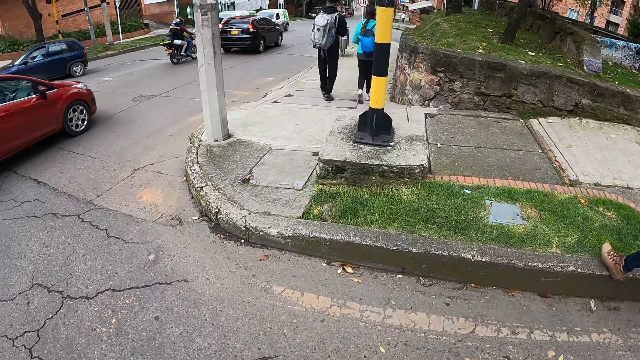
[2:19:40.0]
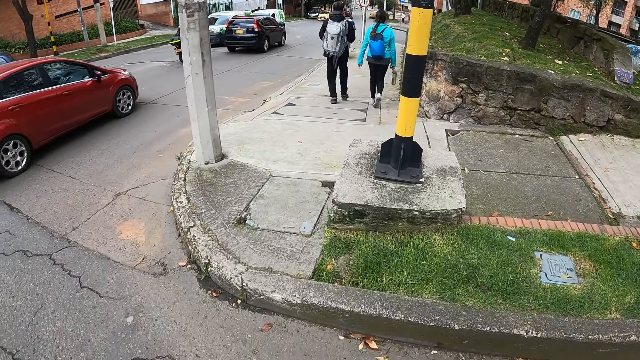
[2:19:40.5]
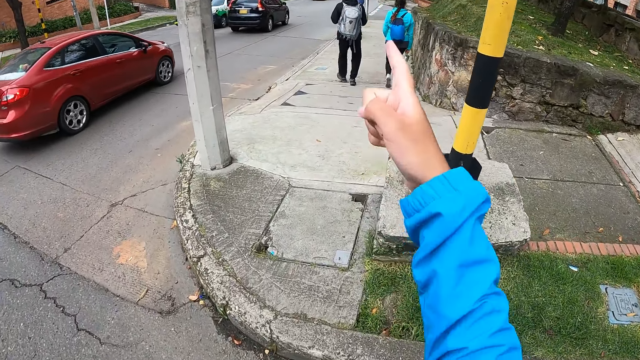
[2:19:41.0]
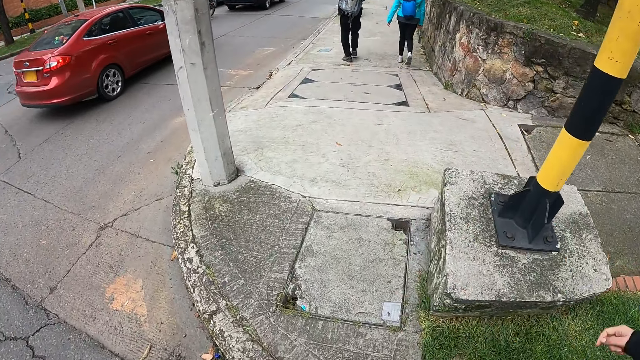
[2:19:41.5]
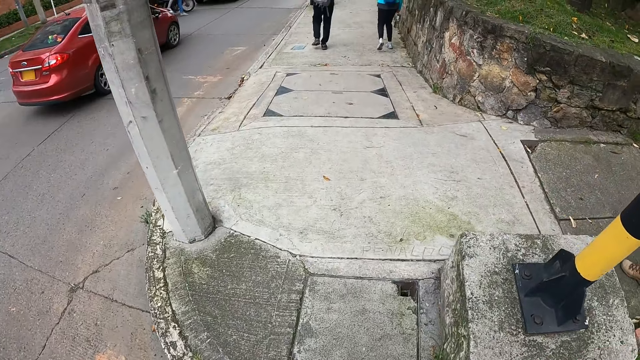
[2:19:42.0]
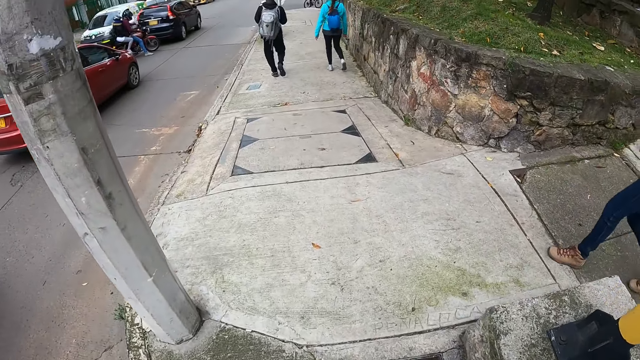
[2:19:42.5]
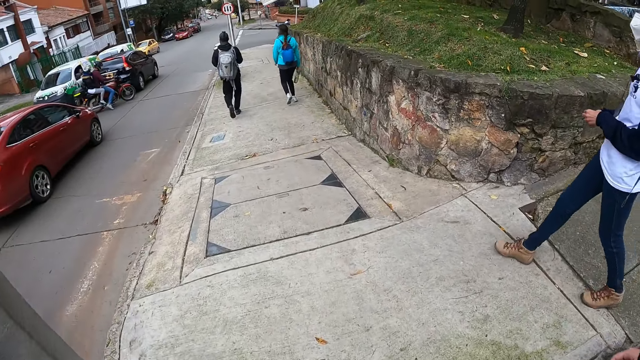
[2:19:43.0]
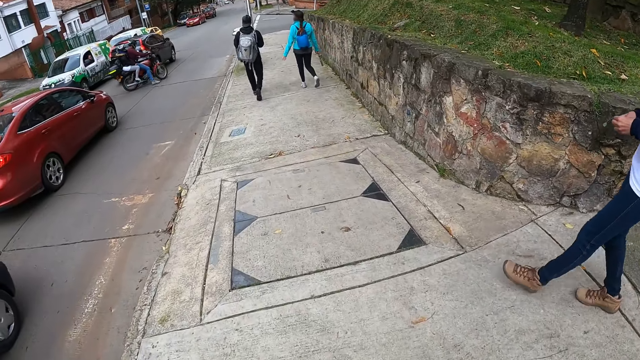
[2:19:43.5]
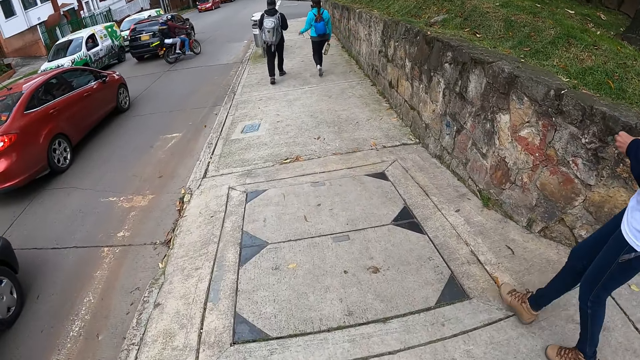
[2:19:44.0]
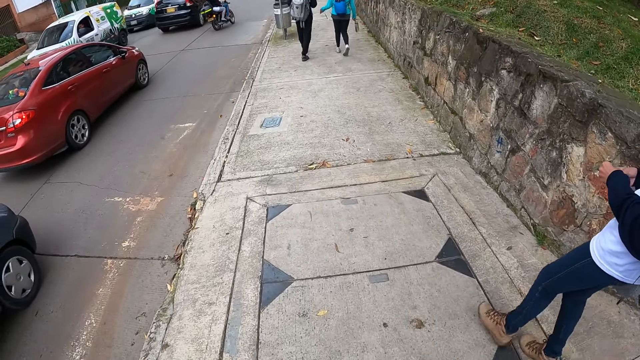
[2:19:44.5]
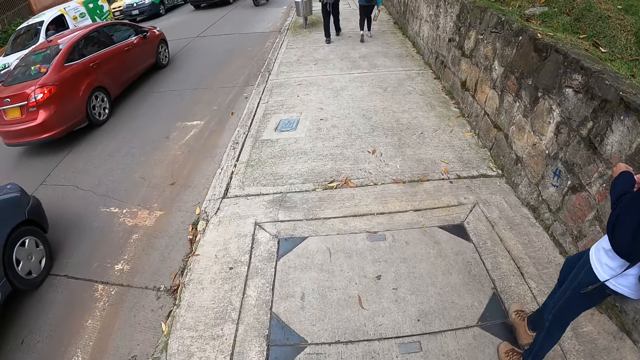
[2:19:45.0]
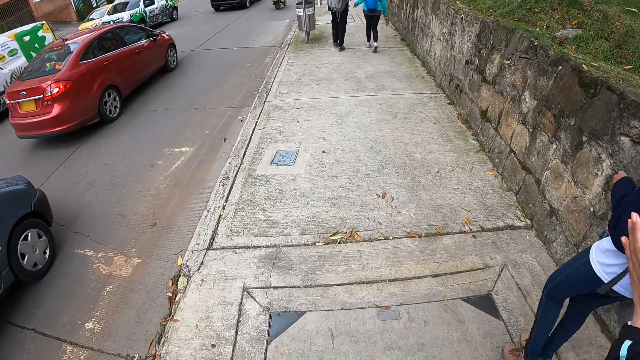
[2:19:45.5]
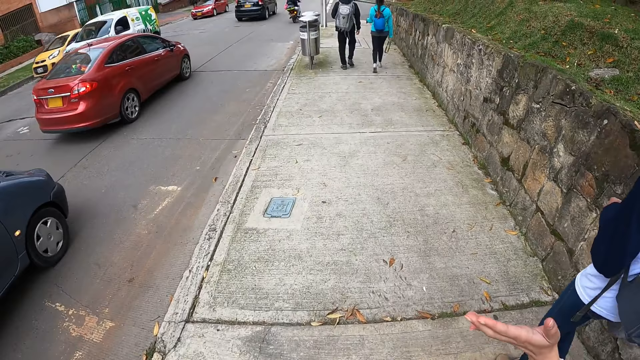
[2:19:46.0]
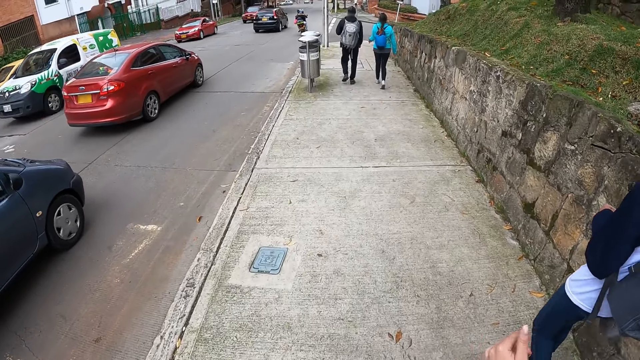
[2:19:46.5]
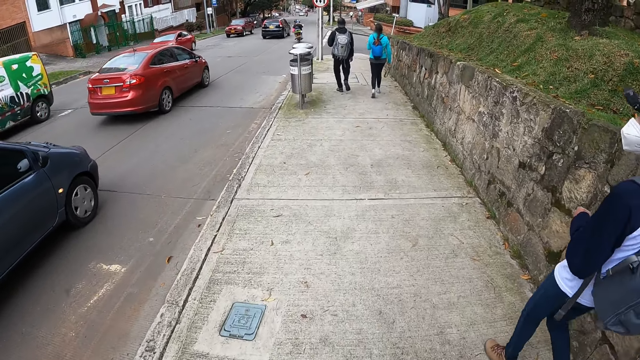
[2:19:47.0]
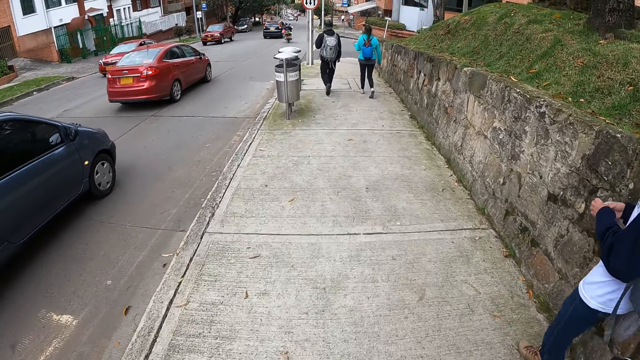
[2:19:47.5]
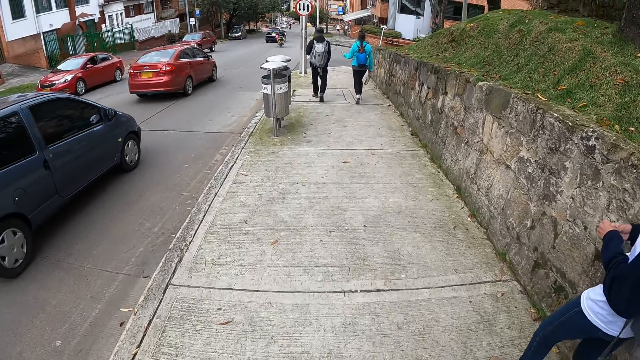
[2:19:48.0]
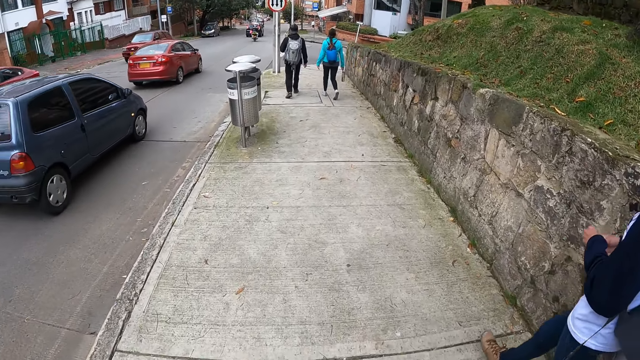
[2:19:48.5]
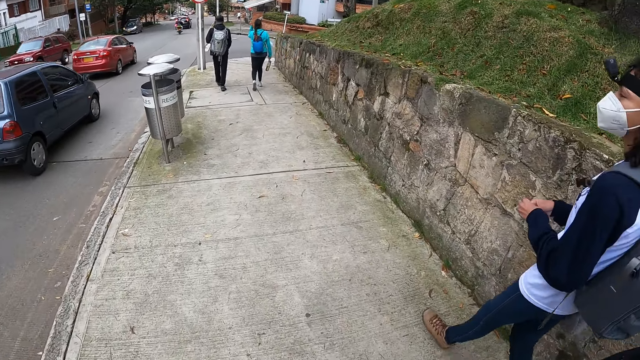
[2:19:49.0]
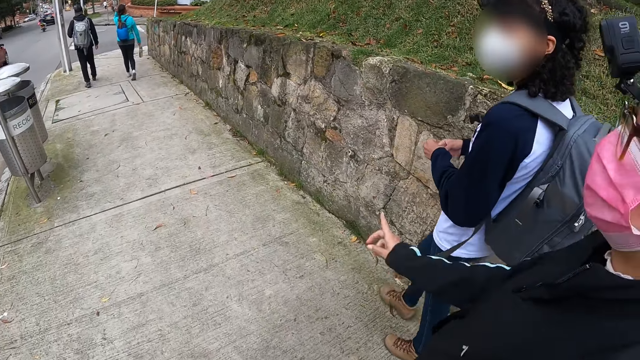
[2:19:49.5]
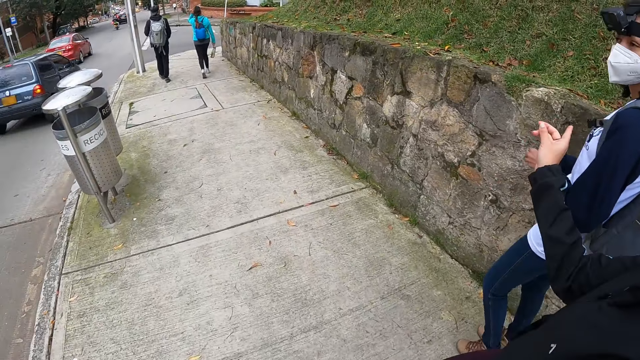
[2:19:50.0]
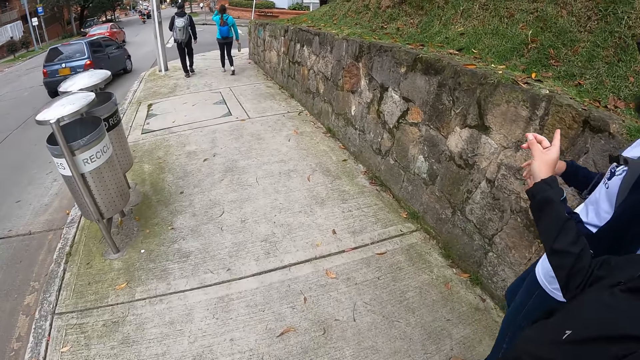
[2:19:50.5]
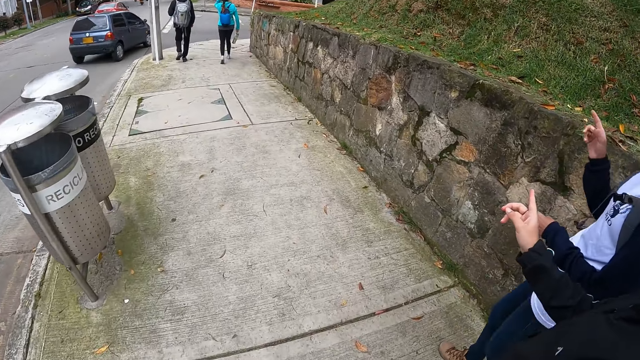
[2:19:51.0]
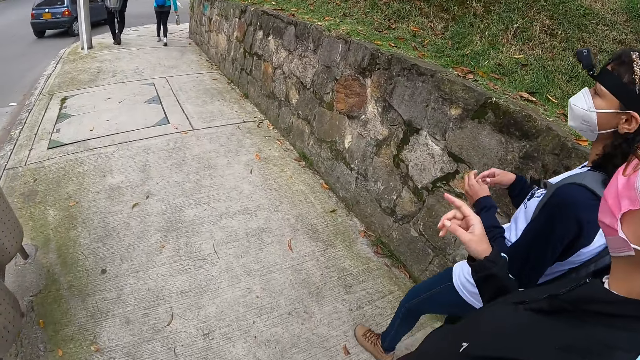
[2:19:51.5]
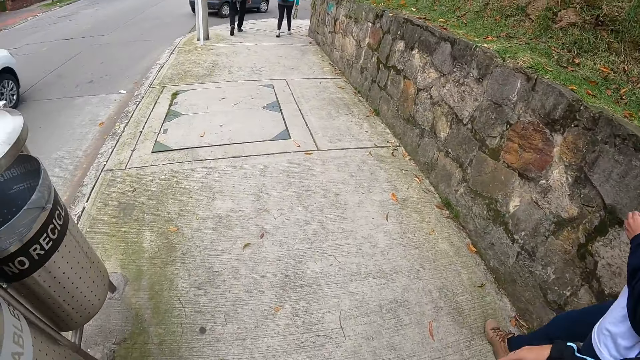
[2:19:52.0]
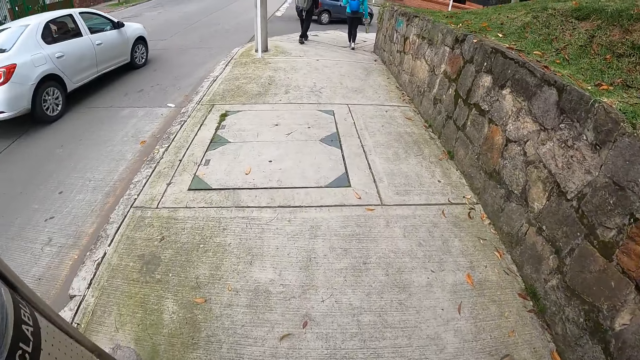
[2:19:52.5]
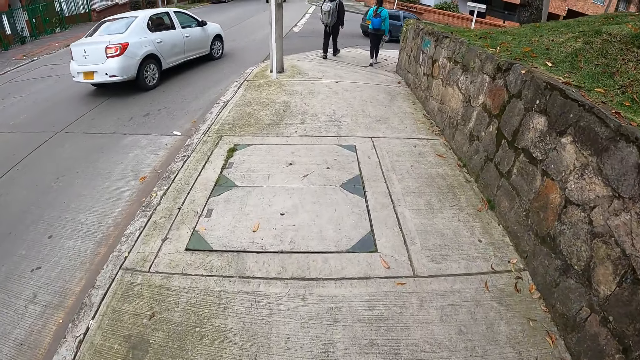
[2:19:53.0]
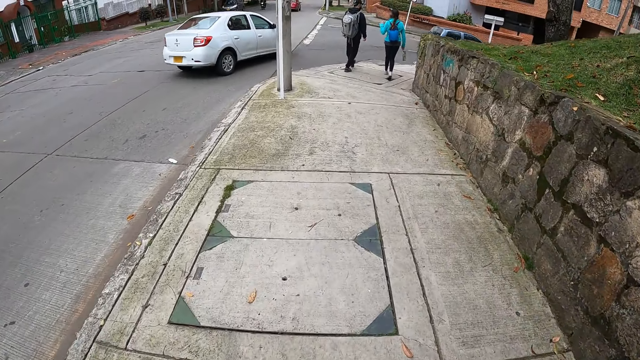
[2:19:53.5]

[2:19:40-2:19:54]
The camera wearer walks on the walkway with the woman. They walk along the walkway with the man. Another woman walks ahead of the camera wearer.

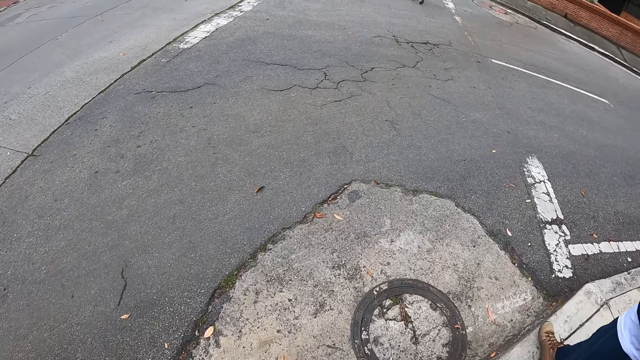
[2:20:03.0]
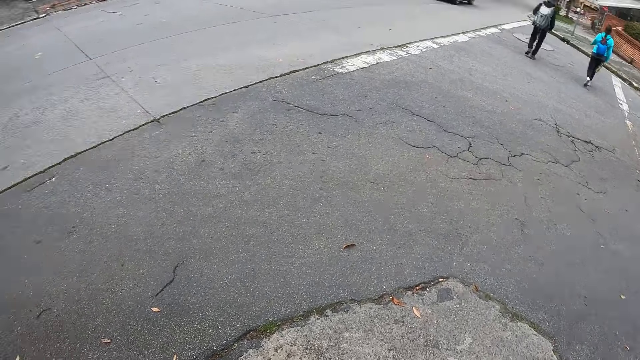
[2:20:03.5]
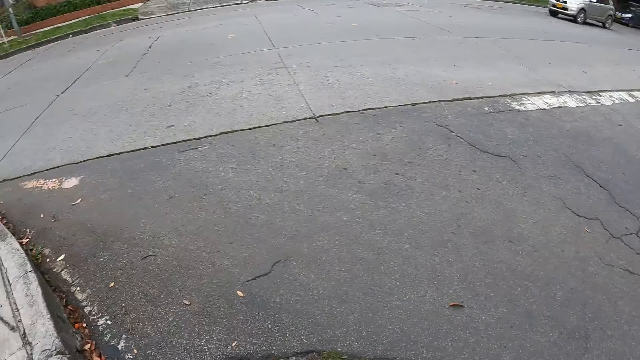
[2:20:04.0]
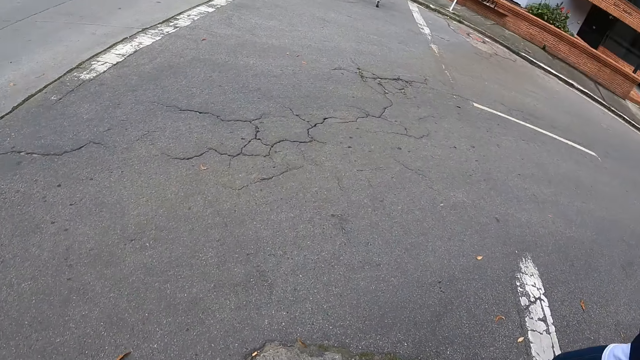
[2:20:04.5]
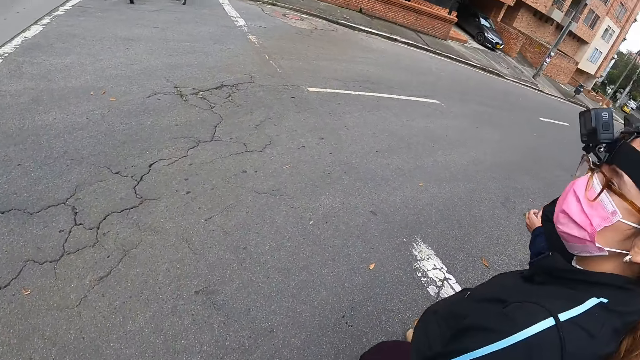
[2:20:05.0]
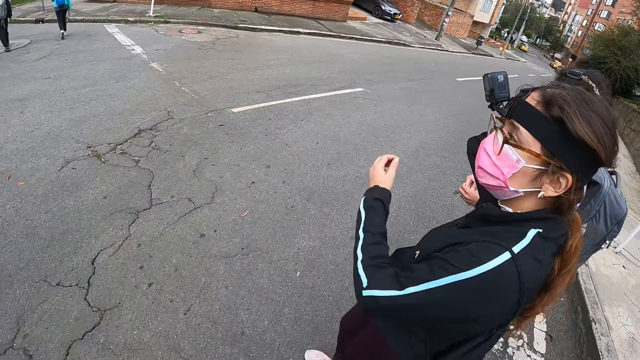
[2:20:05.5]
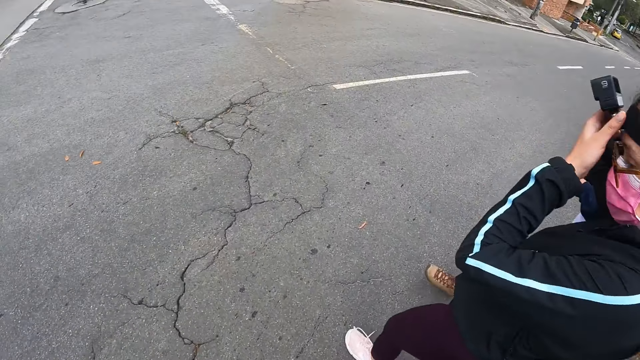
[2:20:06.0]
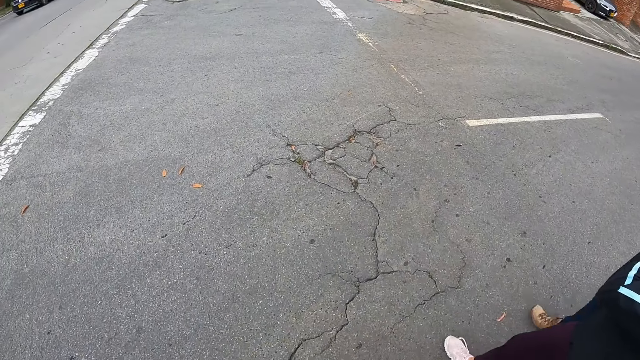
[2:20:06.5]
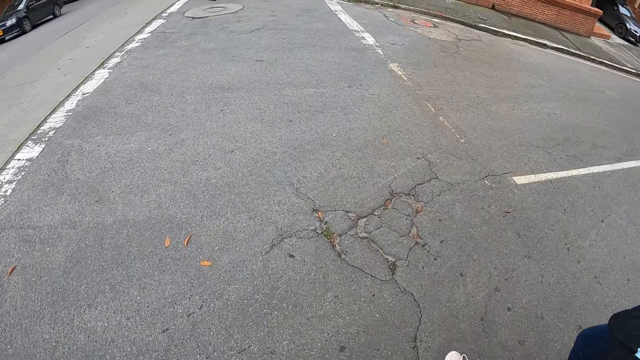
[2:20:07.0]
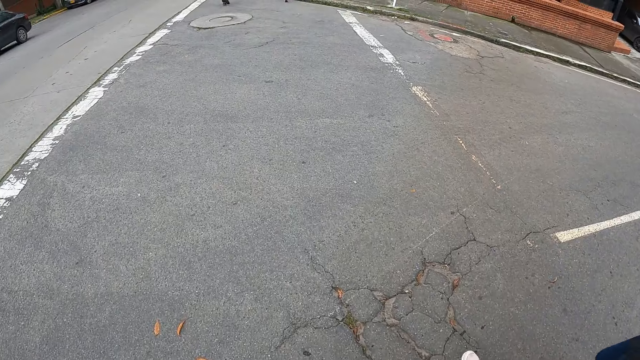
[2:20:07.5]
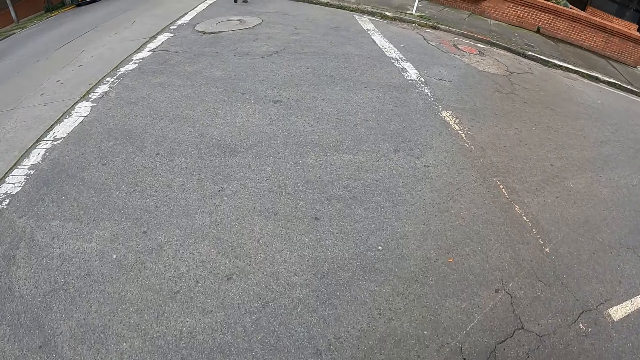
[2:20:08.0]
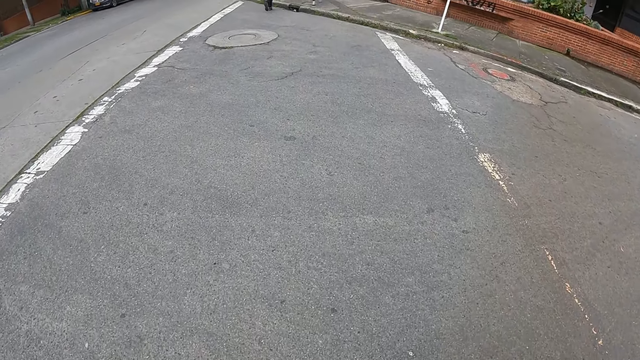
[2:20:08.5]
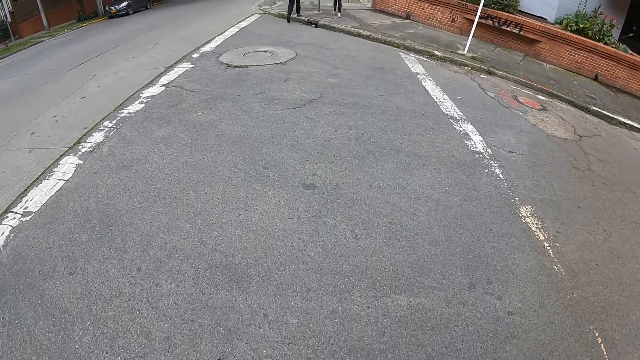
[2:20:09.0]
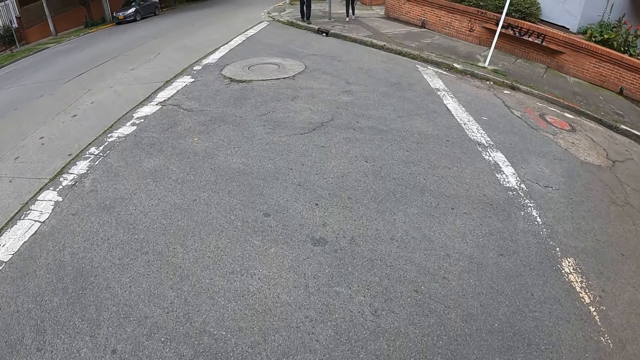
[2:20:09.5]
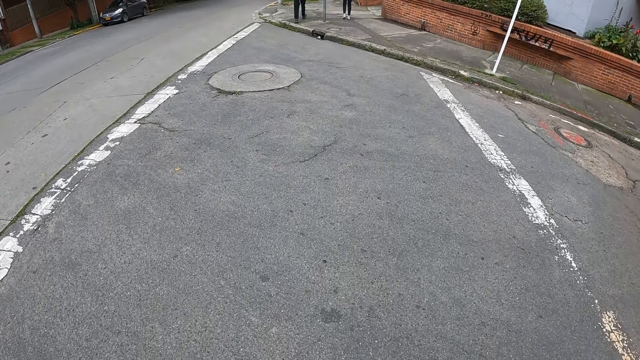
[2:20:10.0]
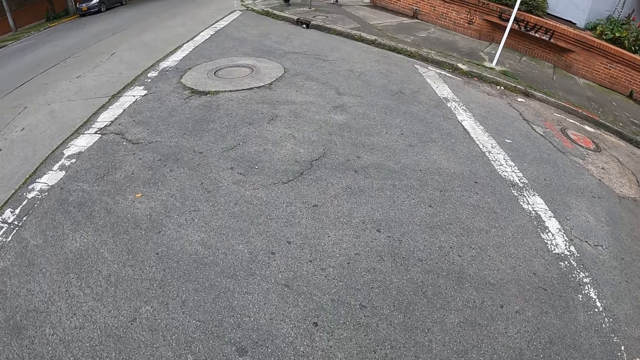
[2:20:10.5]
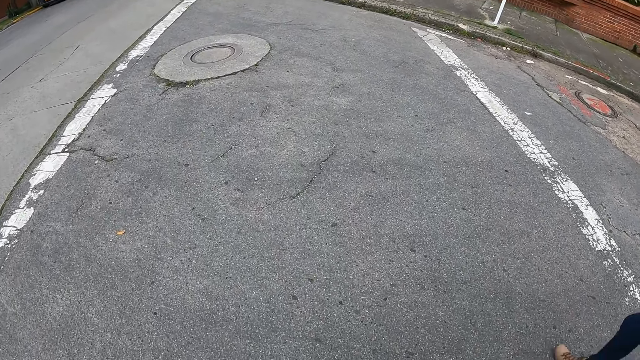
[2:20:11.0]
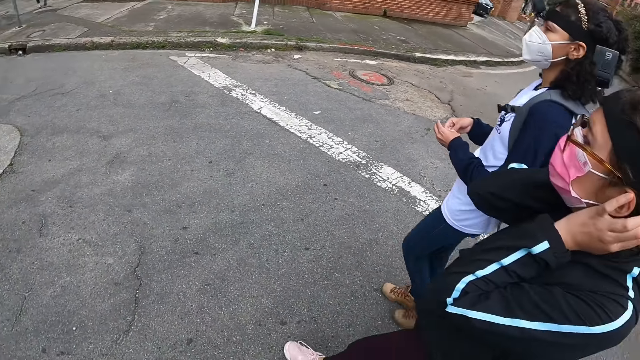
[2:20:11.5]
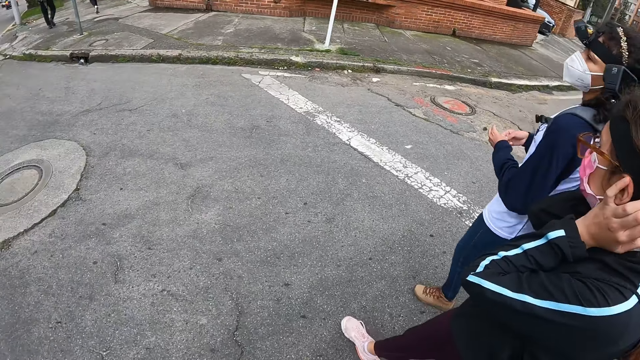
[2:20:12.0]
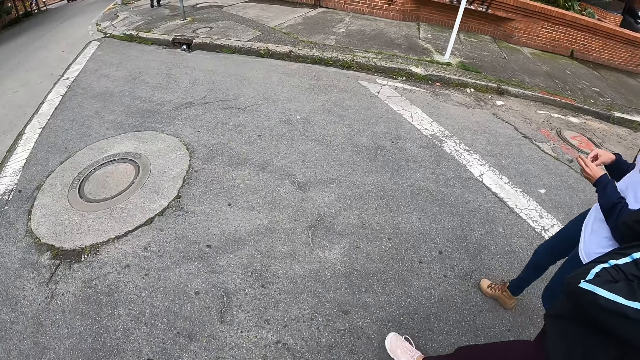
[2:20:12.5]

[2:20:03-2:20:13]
The camera wearer crosses the road.
